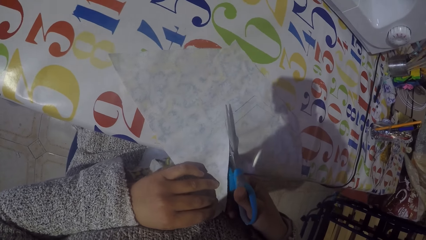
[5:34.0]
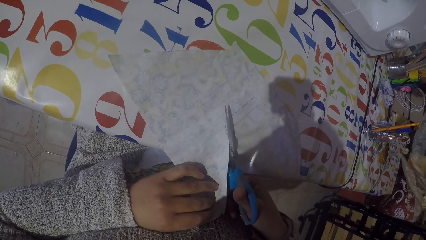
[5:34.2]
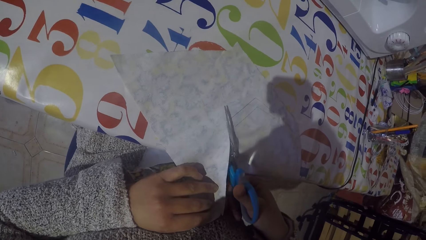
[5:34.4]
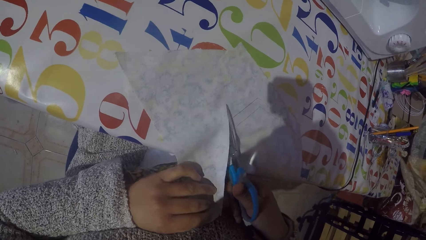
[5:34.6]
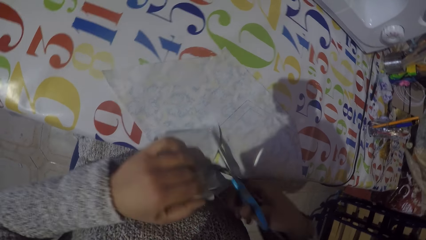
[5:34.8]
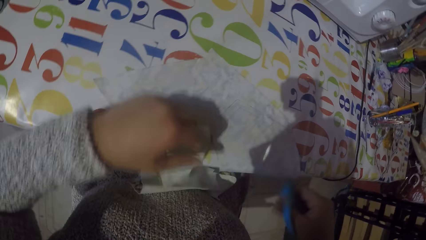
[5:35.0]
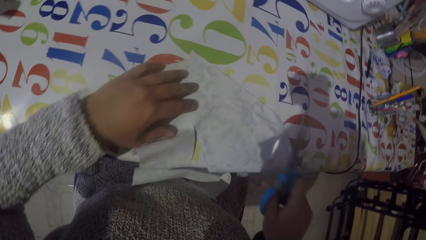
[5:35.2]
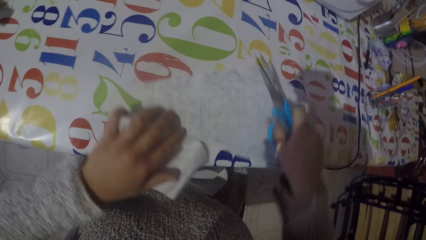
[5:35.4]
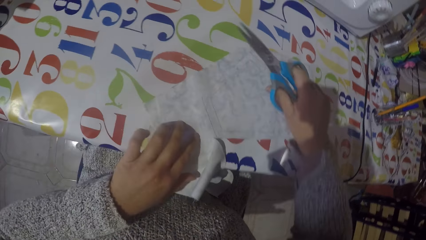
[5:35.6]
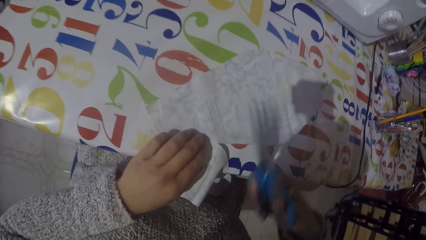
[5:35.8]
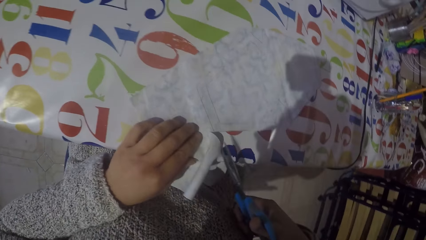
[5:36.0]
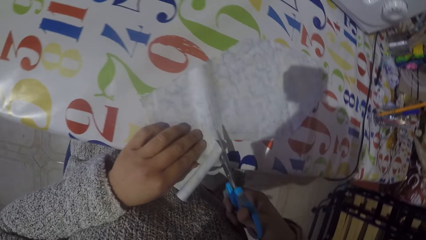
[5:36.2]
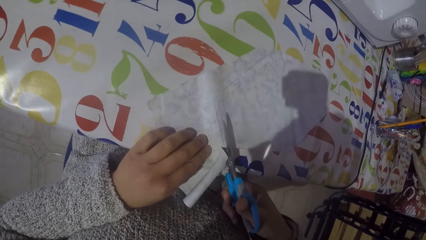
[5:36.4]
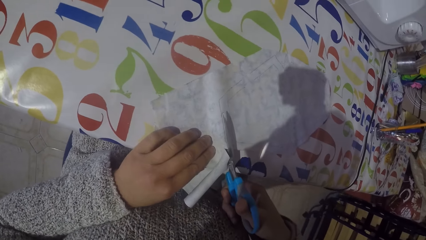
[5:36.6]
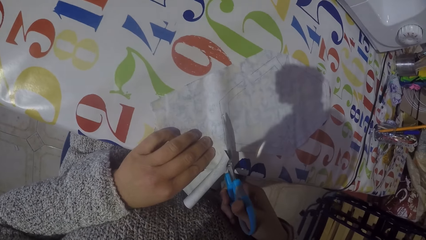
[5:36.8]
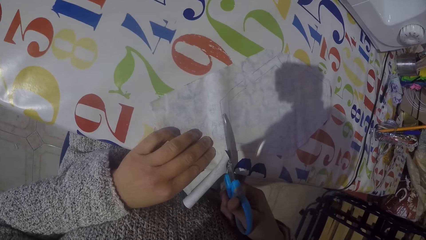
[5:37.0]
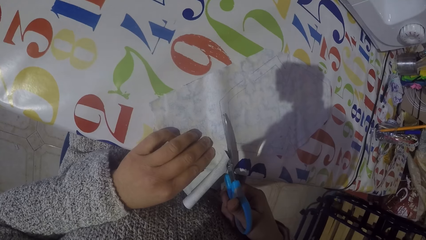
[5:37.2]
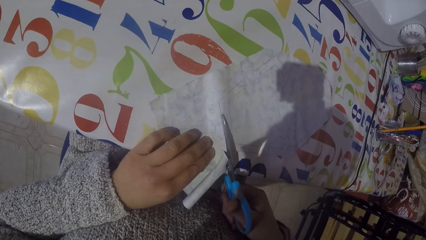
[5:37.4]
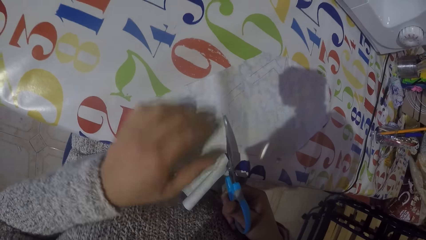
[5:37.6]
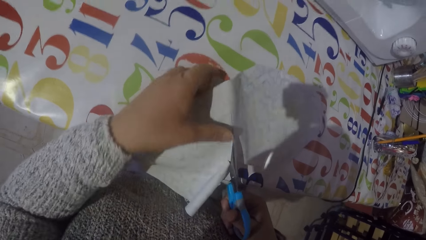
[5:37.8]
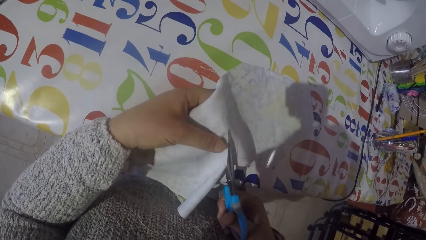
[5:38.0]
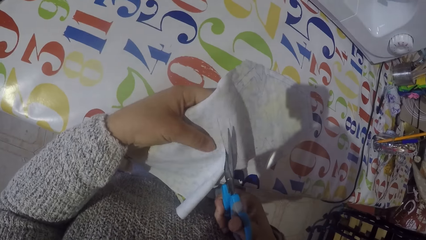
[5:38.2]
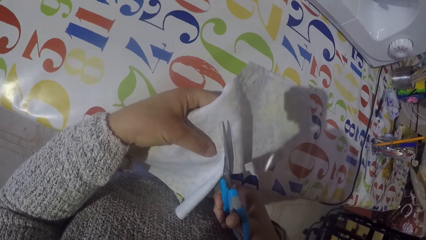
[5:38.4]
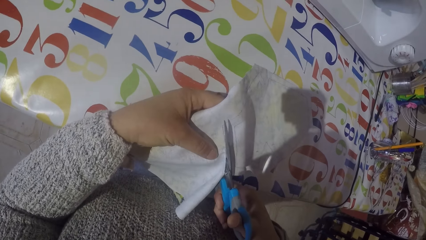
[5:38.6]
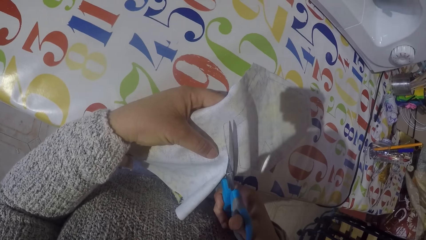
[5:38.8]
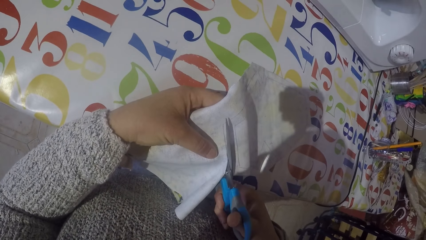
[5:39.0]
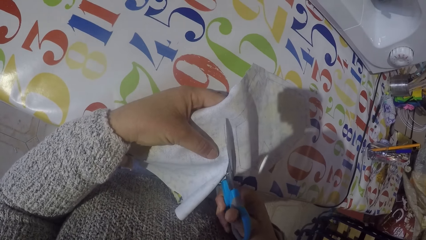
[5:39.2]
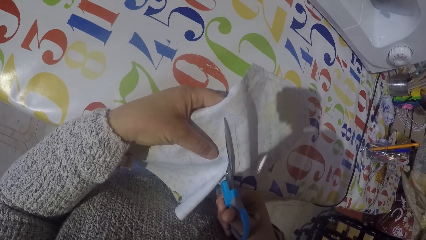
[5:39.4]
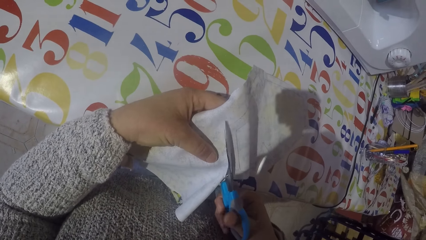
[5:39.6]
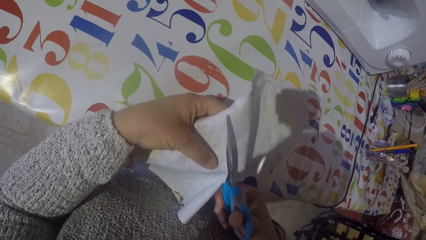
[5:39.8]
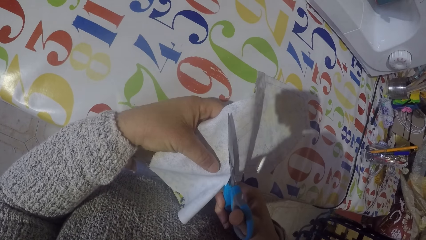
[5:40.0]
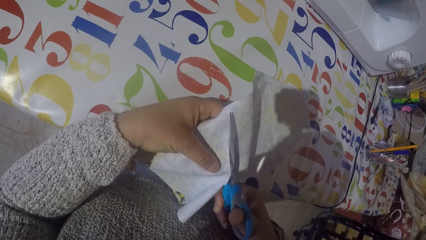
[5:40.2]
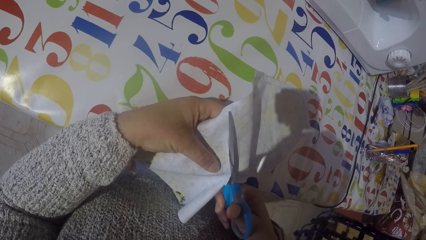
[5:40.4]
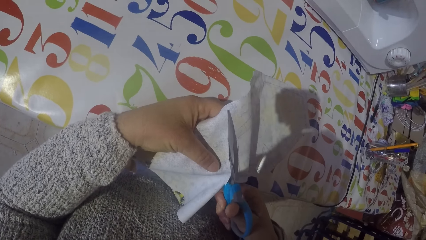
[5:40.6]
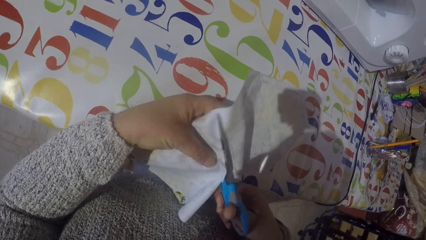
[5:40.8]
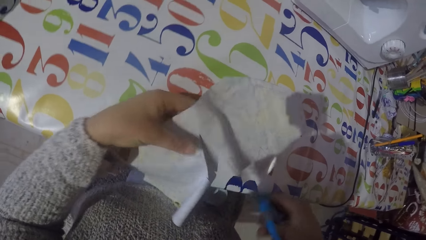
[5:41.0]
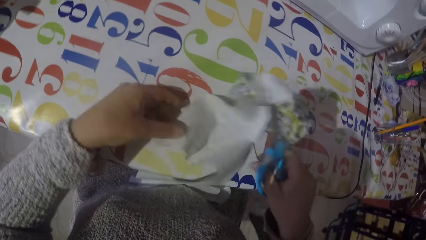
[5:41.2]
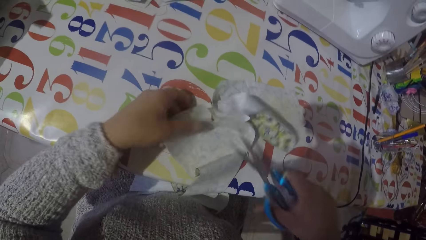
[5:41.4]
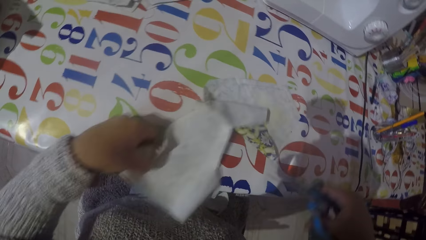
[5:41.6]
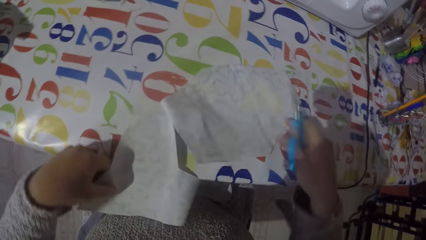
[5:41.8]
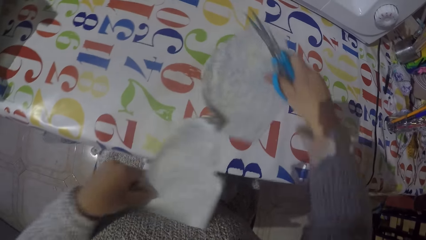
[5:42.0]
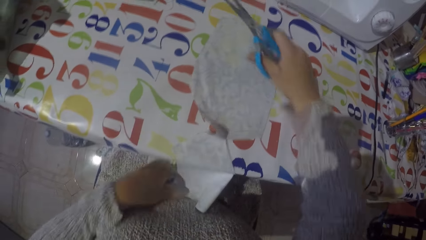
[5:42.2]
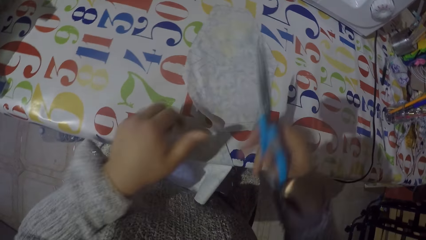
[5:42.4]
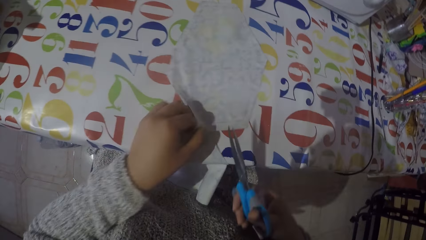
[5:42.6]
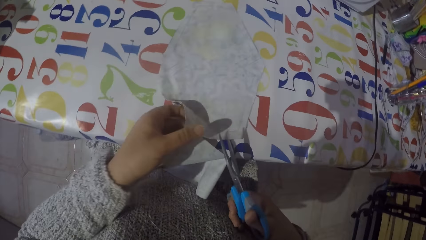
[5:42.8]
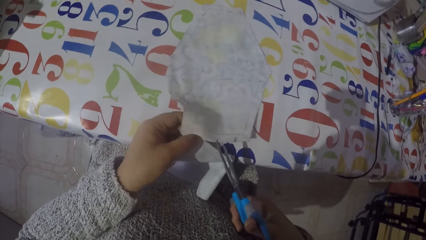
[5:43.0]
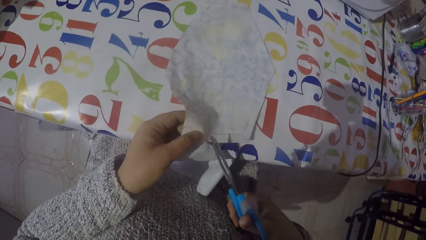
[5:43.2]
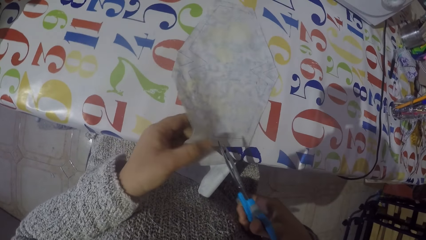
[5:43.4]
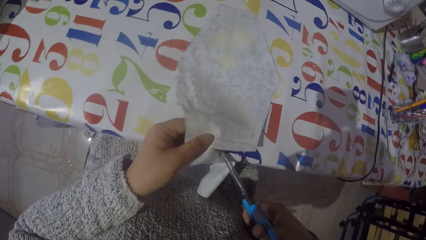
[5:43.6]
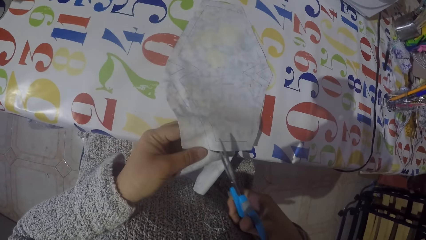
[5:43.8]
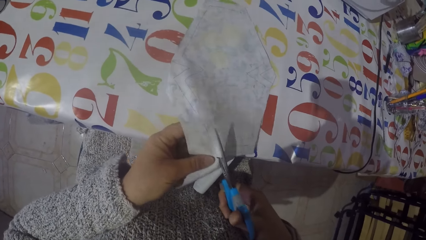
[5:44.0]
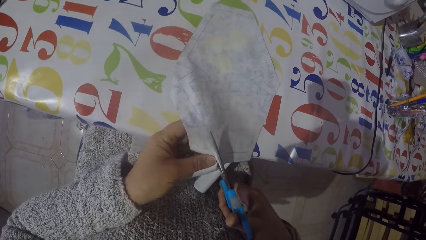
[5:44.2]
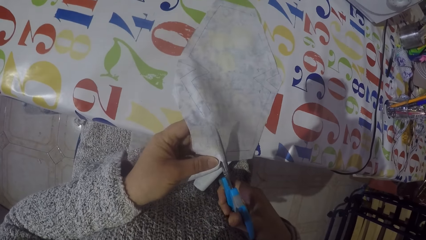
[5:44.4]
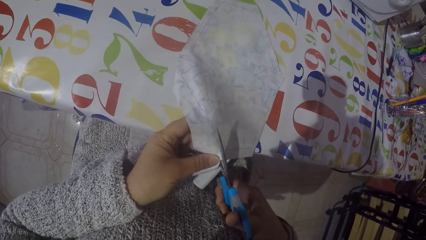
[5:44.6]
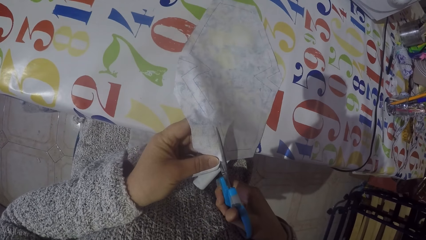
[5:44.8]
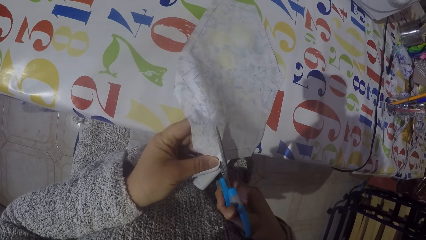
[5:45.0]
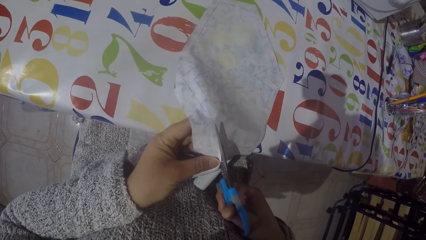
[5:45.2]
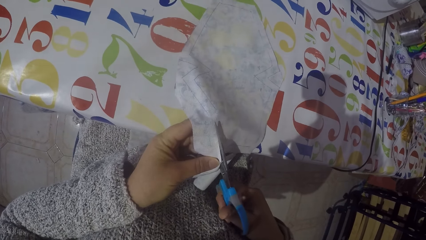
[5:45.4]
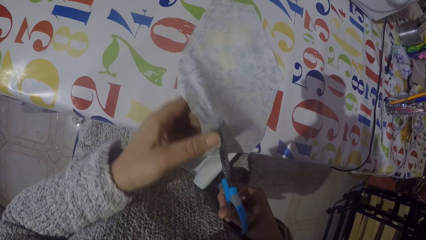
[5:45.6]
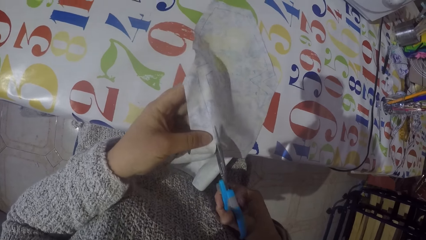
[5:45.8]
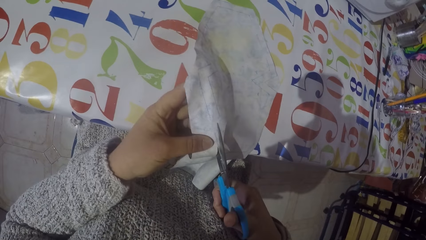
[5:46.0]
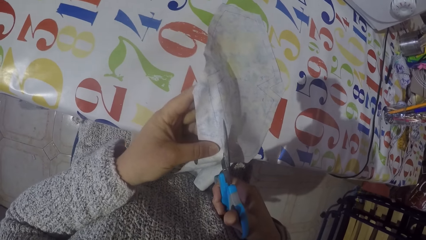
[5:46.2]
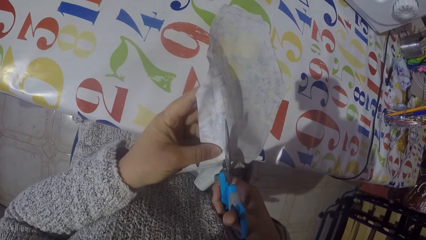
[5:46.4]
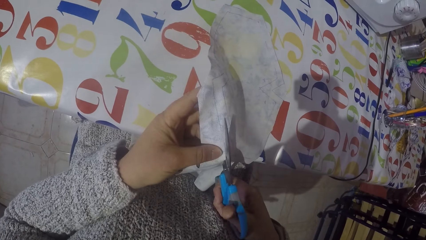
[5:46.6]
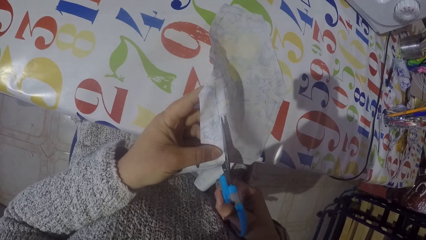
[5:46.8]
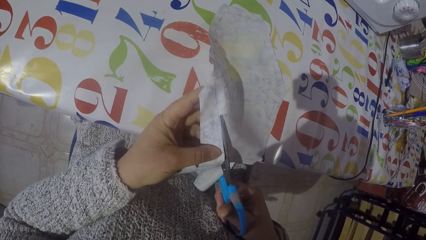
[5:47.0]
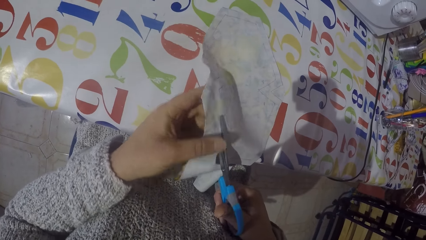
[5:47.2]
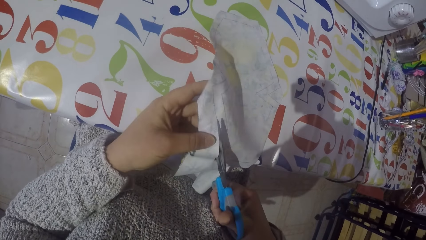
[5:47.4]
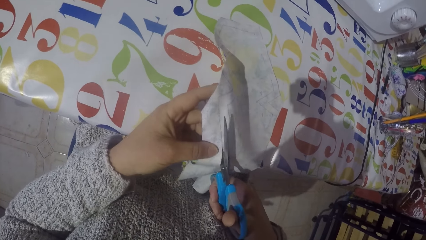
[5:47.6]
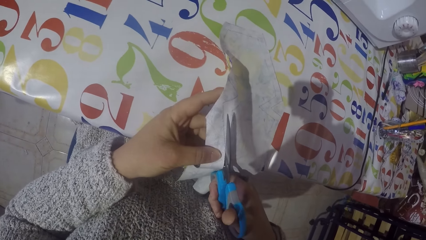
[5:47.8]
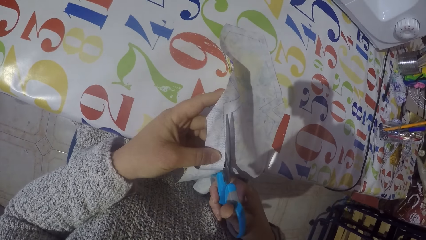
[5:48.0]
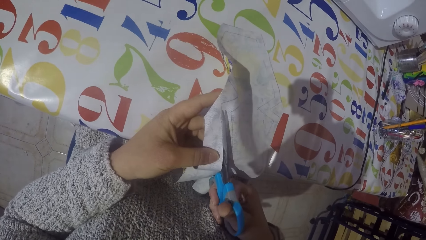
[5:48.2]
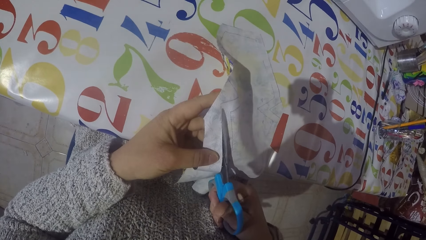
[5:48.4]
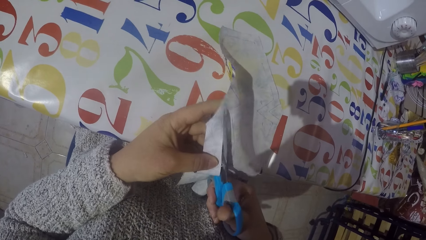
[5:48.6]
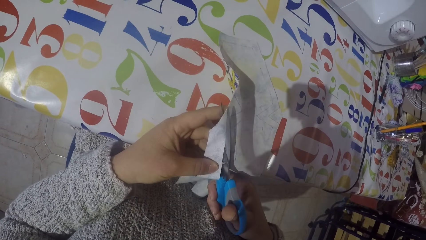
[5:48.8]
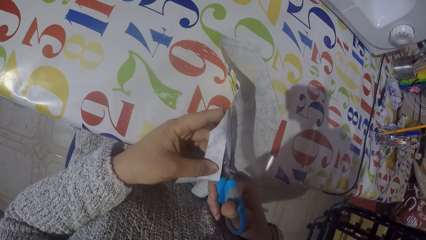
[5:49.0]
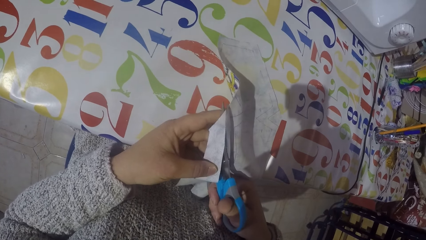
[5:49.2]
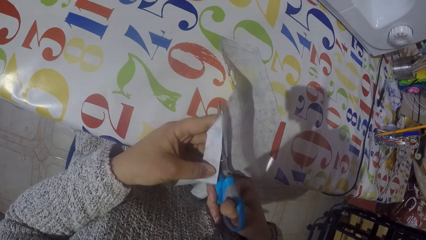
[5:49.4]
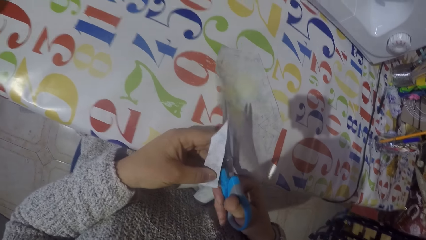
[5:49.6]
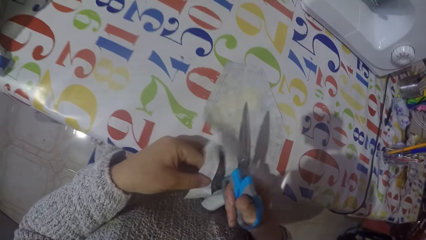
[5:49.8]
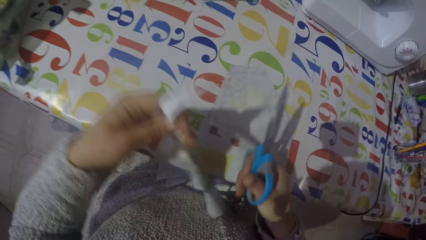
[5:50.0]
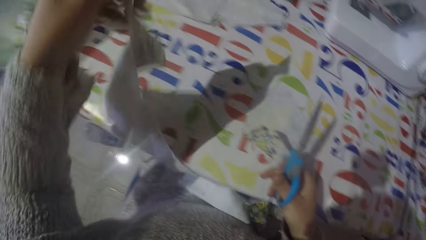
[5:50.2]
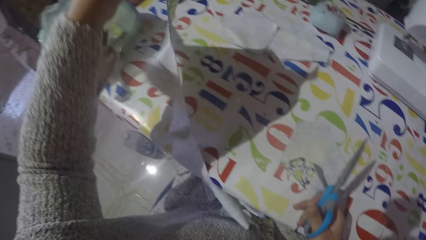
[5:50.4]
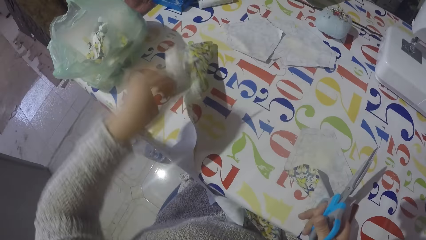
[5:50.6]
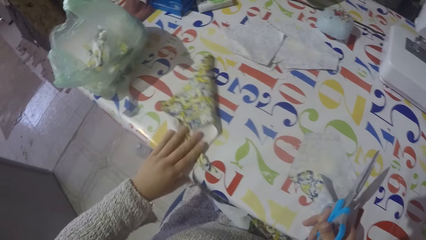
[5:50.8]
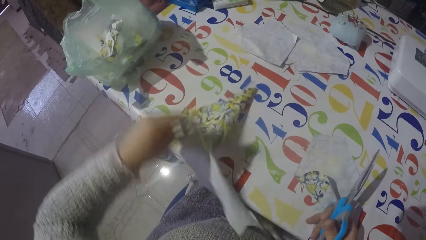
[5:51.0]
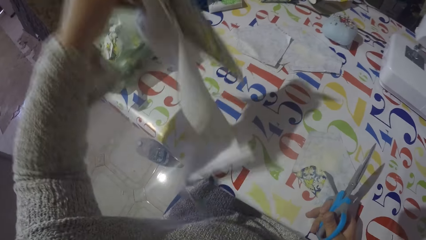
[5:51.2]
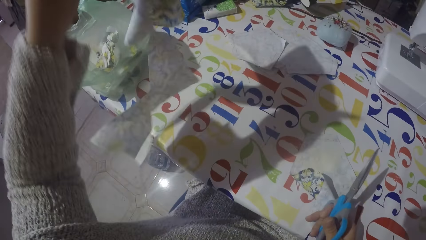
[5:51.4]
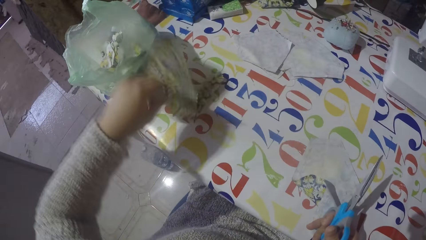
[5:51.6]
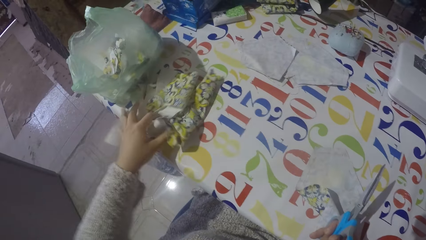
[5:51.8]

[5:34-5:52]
The camera wearer rotates the fabric. They cut the fabrics around the shape. They rotate the fabric. They cut the fabrics around the shape. They put the cut part in the polythene.
